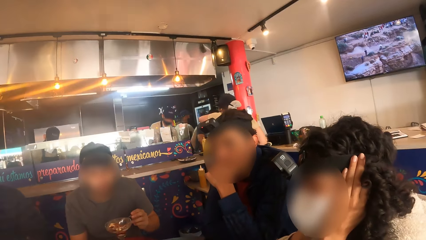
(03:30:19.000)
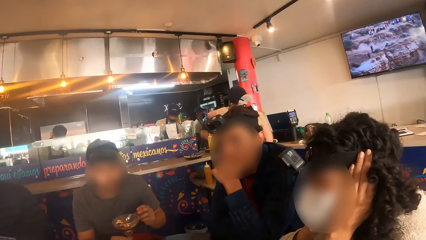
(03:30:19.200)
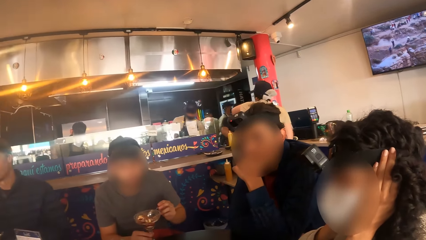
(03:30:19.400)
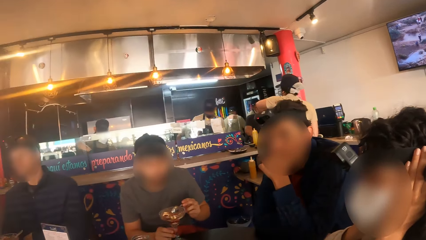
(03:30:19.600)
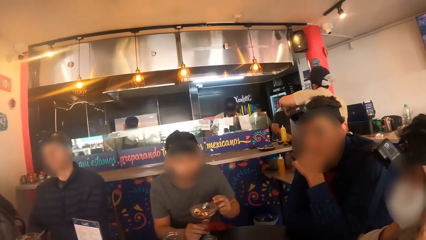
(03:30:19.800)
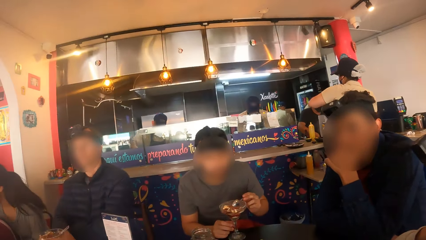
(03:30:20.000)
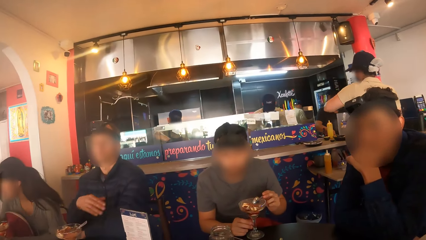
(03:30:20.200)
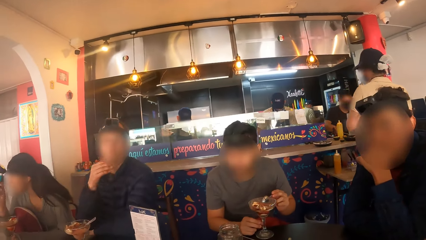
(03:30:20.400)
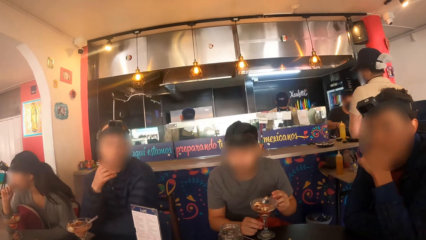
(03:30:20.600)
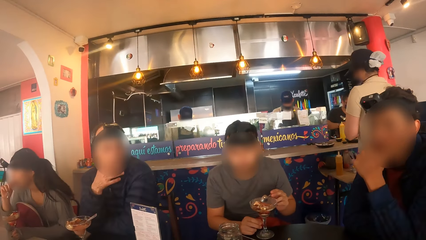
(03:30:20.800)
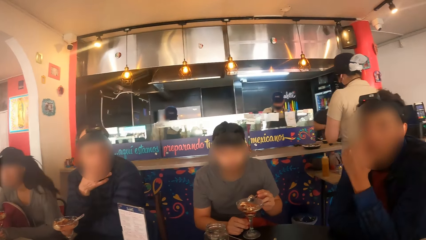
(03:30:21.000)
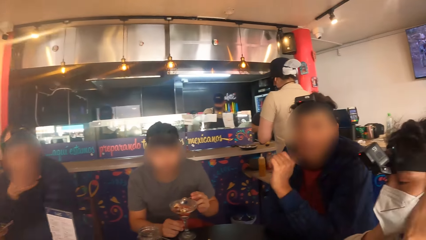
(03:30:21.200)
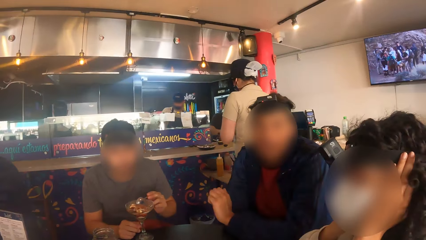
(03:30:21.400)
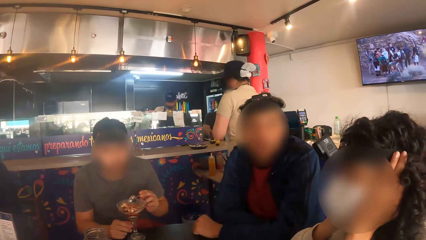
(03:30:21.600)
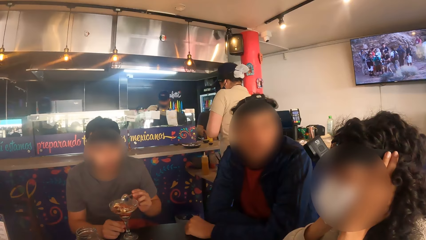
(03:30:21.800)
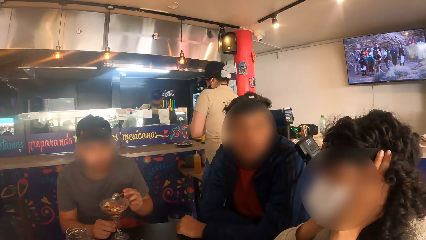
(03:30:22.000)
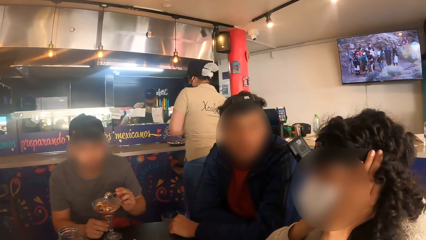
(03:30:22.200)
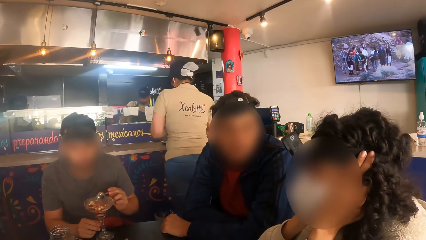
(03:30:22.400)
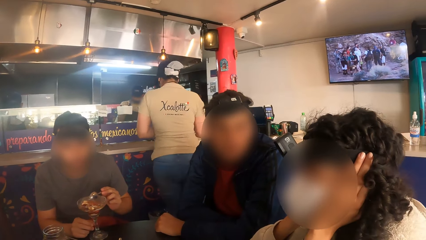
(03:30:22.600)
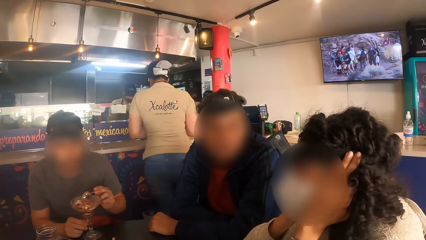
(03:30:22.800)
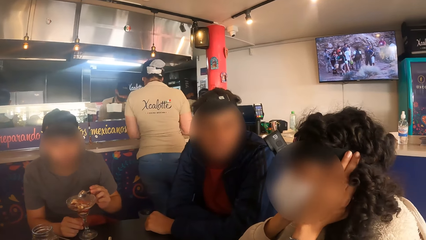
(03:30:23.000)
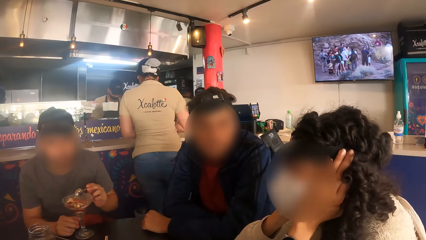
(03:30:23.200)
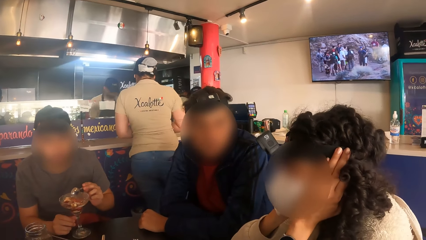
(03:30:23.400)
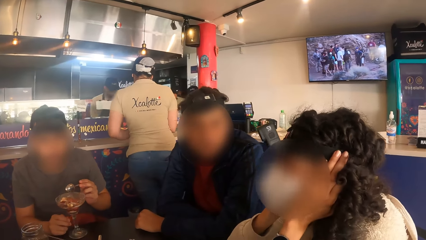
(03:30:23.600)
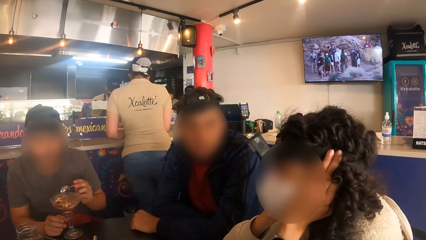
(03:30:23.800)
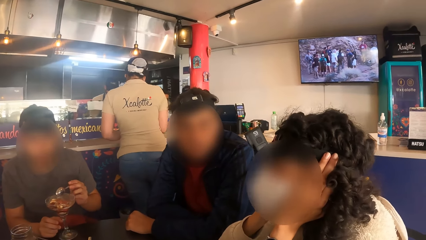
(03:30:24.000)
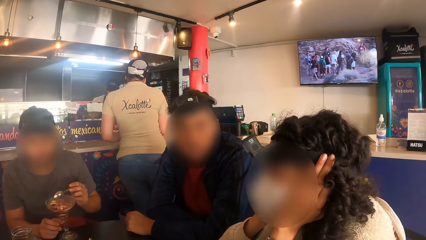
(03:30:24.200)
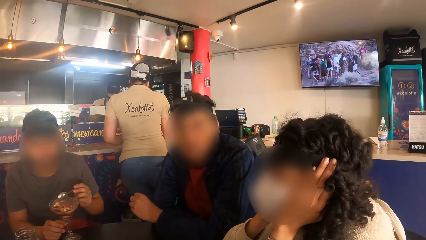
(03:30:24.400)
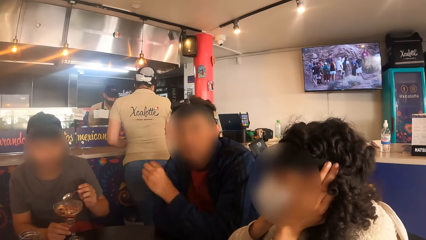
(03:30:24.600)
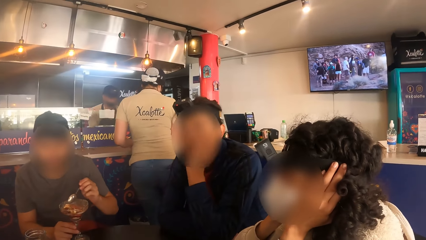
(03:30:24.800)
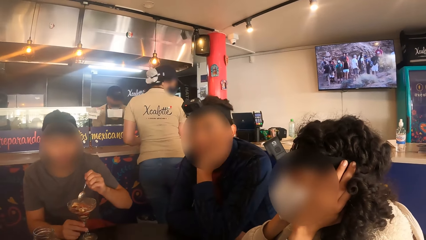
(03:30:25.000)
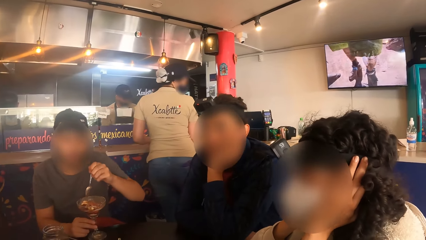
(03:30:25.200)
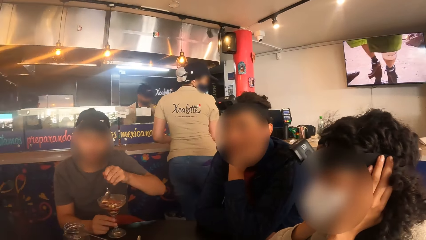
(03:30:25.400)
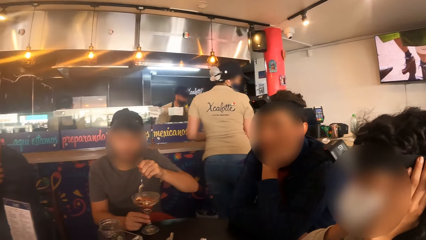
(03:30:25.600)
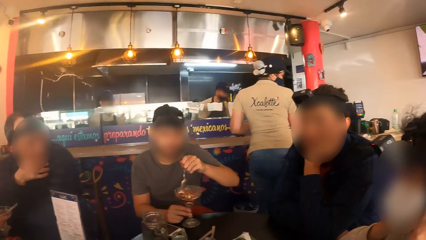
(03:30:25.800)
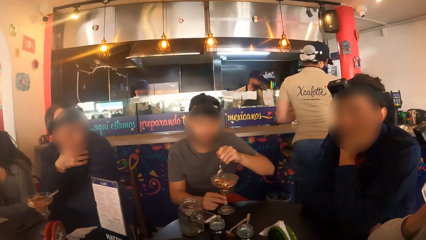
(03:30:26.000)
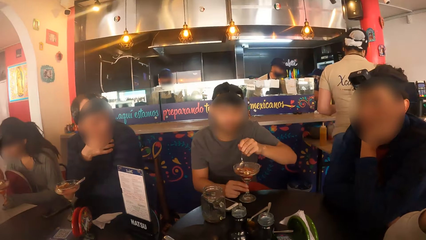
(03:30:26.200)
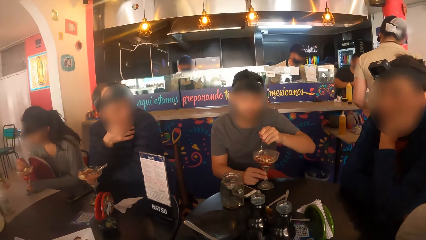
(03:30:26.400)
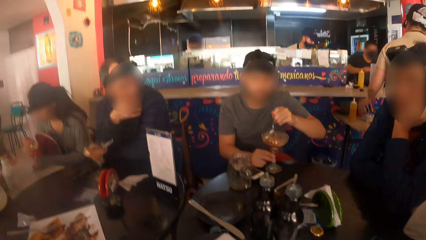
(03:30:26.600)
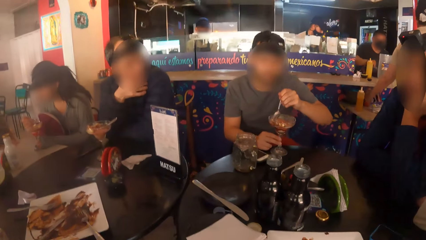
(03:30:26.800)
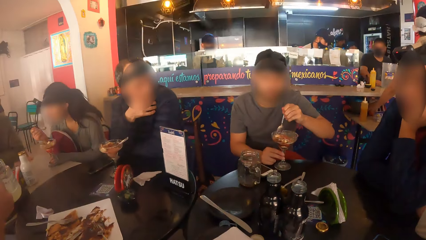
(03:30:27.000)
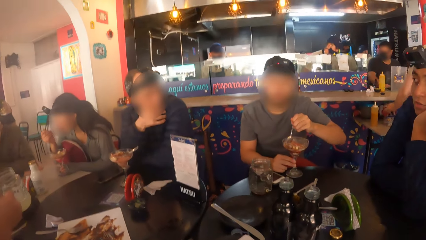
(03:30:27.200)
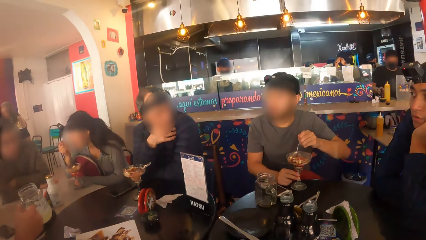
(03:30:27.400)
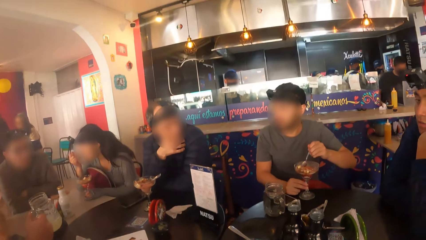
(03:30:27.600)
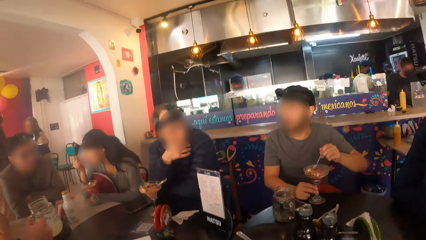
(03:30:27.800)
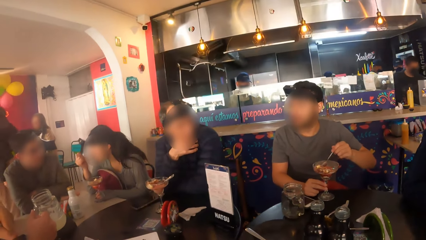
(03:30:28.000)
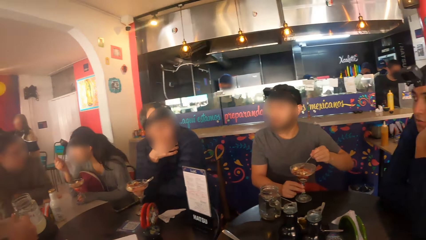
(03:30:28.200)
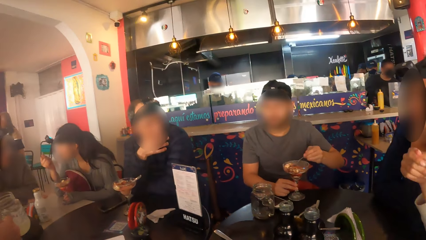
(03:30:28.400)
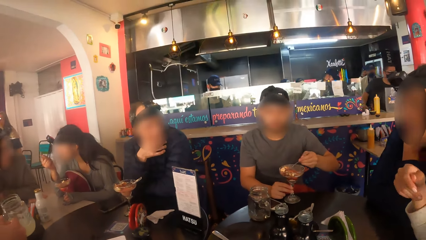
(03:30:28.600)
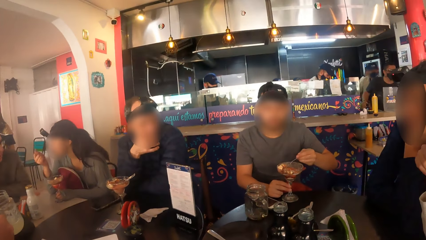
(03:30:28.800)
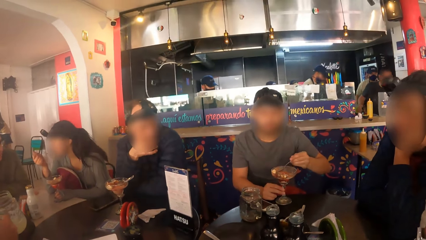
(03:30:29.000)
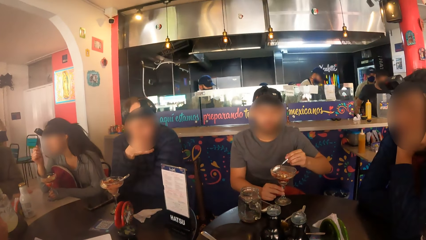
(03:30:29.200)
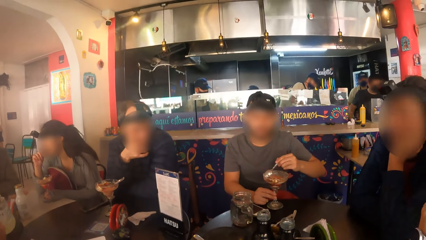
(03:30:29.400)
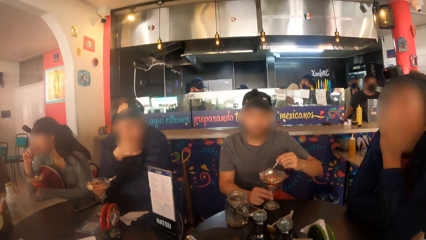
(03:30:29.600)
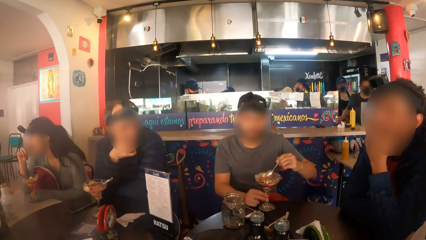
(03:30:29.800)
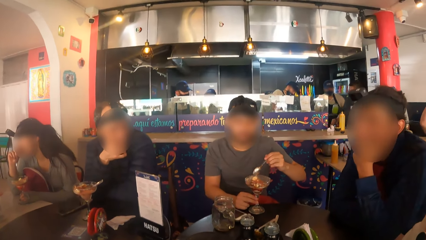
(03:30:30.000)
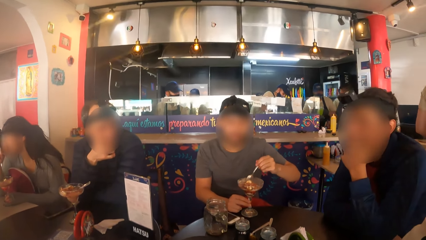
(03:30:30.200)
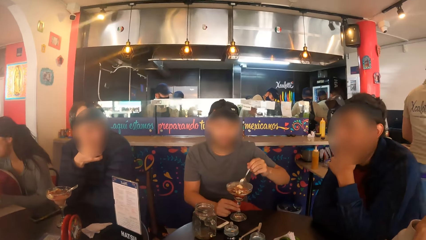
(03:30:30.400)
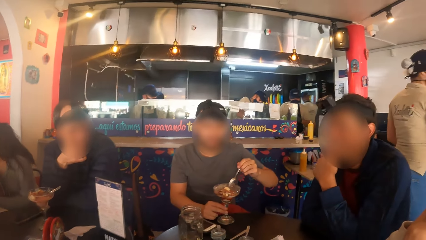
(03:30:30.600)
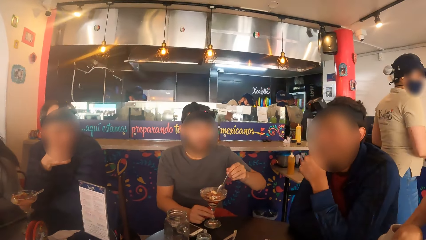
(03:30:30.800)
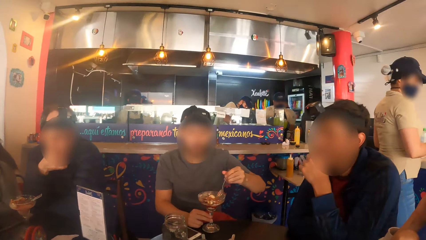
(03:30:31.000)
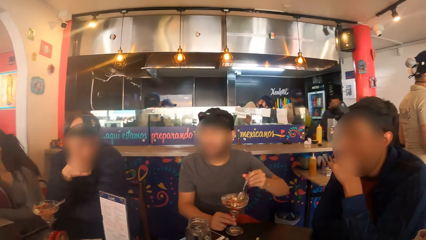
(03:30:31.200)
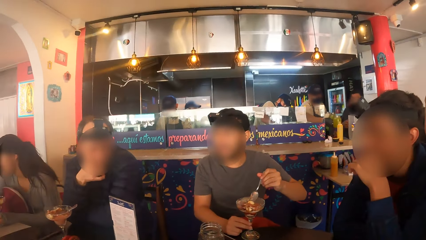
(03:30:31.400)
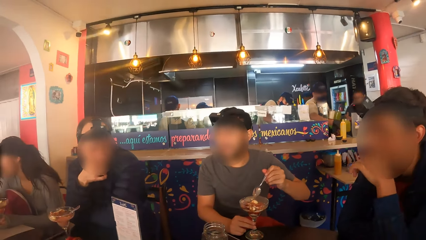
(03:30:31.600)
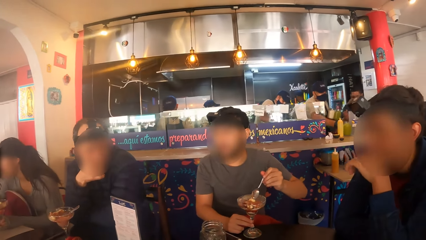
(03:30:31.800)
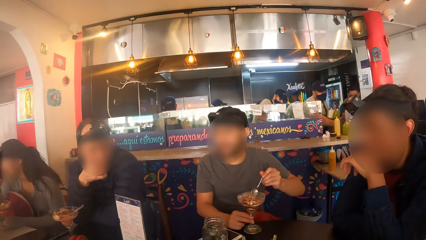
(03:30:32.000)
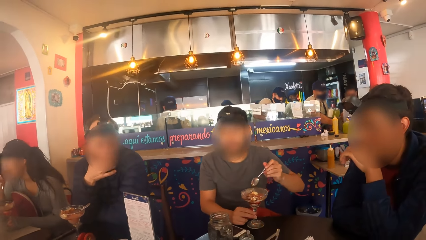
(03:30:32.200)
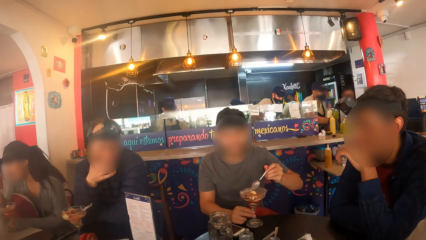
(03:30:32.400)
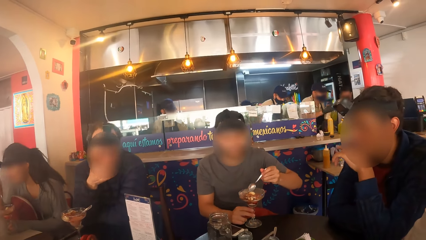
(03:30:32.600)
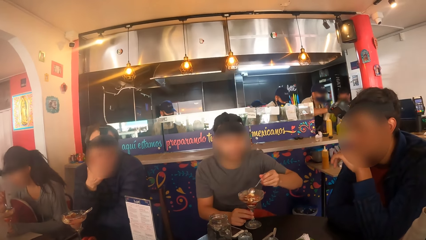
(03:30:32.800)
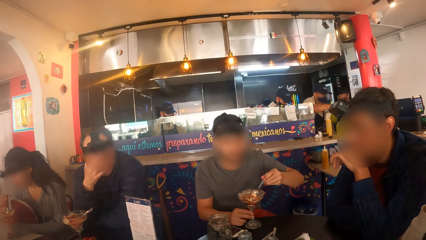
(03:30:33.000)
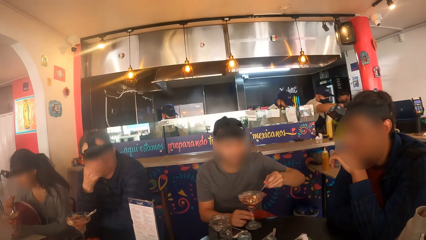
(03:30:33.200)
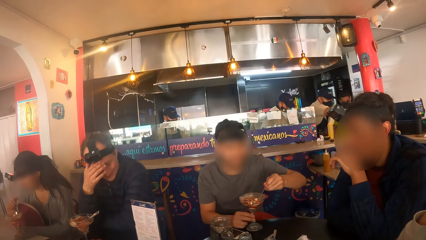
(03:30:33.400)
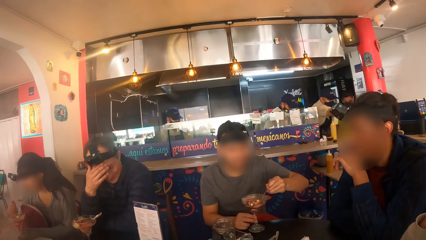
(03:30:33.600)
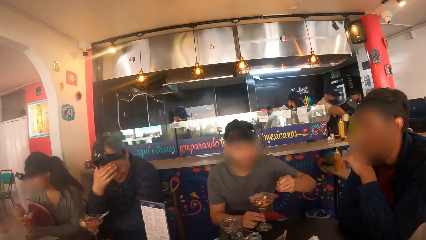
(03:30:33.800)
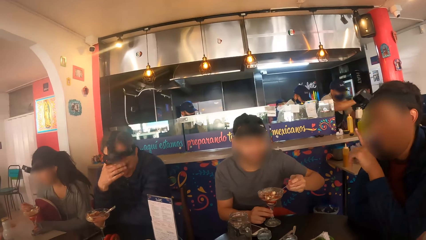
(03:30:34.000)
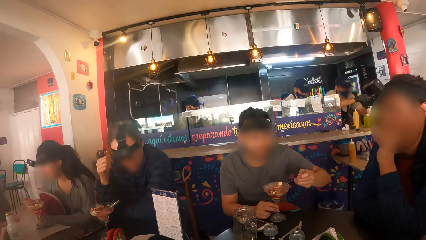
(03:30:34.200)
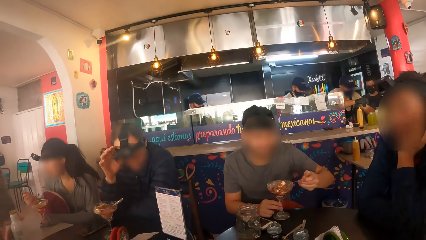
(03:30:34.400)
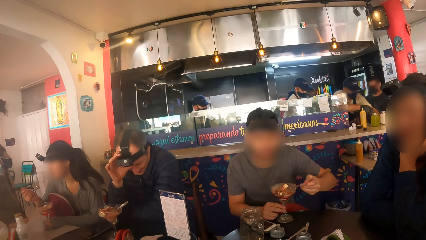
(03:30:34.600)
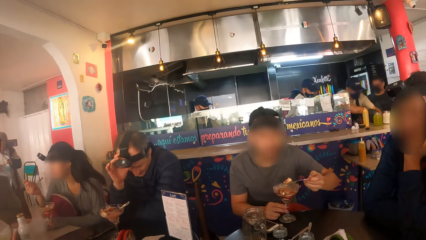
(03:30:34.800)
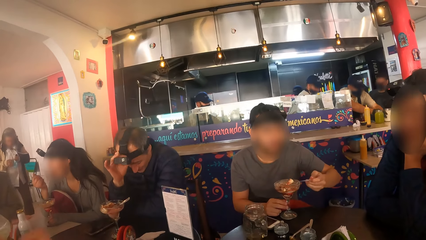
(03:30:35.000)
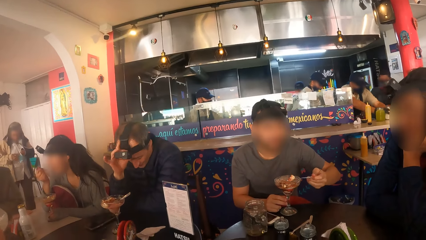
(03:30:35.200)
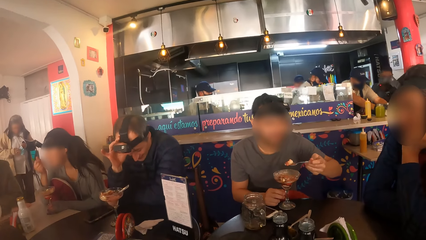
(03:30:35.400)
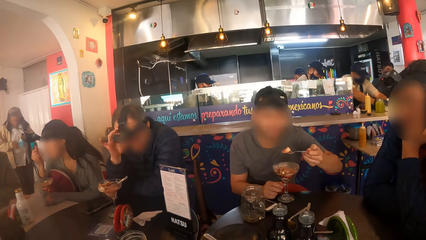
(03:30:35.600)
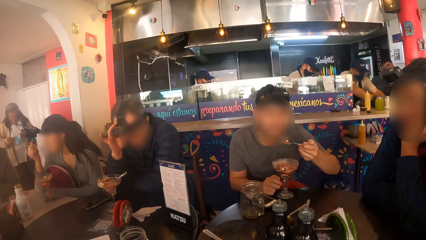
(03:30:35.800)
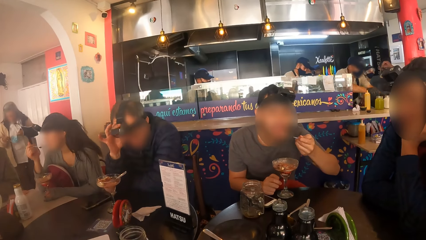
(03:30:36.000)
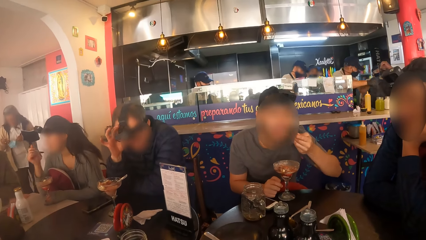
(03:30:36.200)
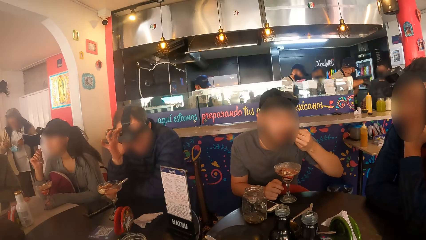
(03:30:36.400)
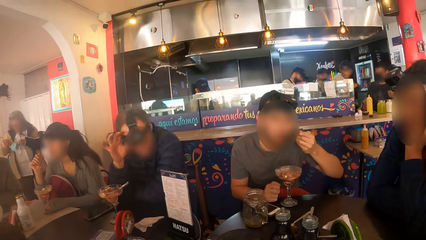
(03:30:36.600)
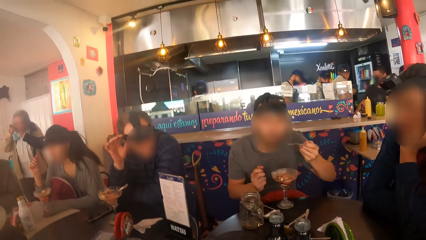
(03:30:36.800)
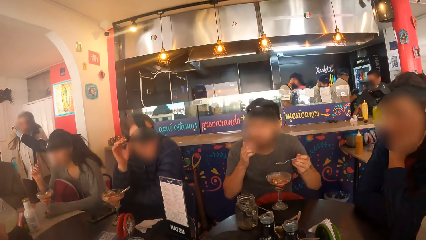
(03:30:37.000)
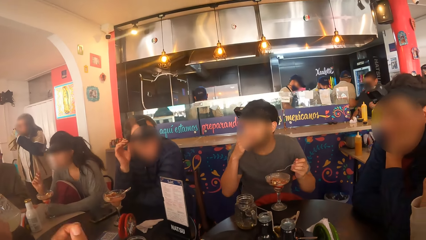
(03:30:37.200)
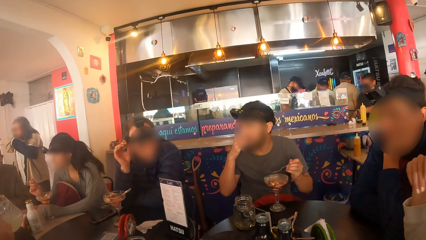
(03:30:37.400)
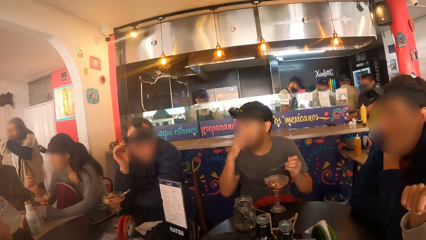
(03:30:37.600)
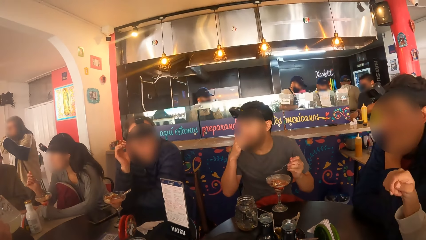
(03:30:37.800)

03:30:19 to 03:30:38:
The man adjusts the camera on his head with his right hand. Another man eats parfait from the glass cup with the spoon in his left hand.
